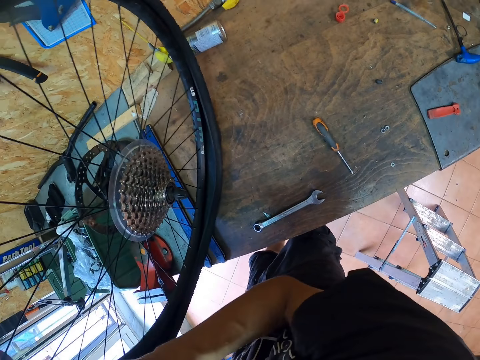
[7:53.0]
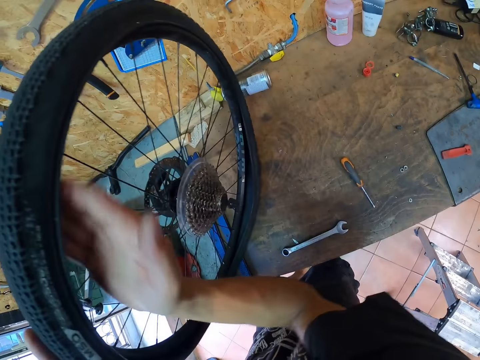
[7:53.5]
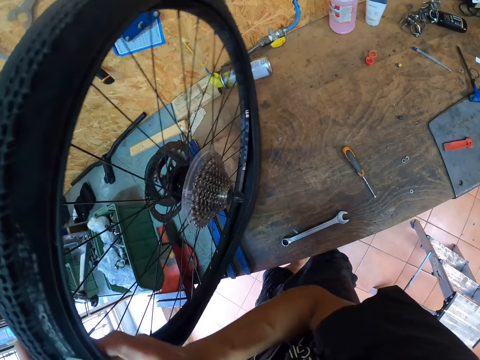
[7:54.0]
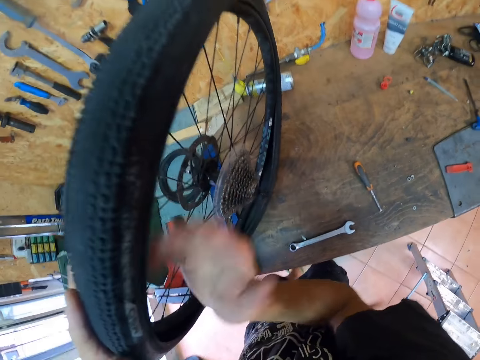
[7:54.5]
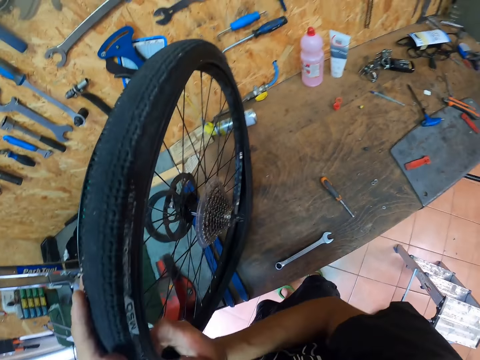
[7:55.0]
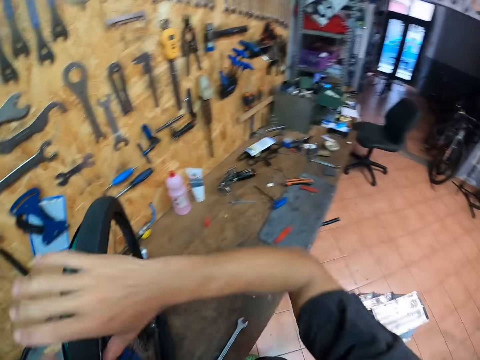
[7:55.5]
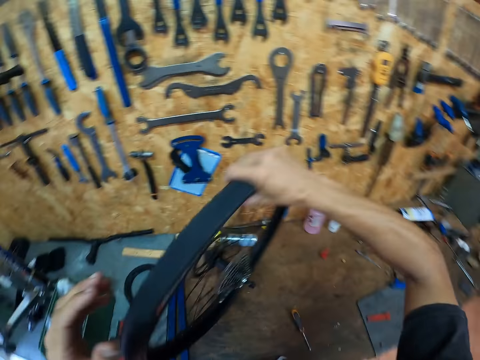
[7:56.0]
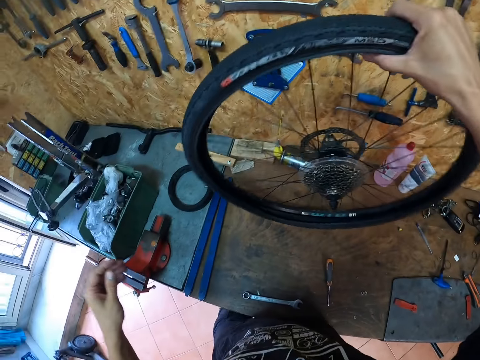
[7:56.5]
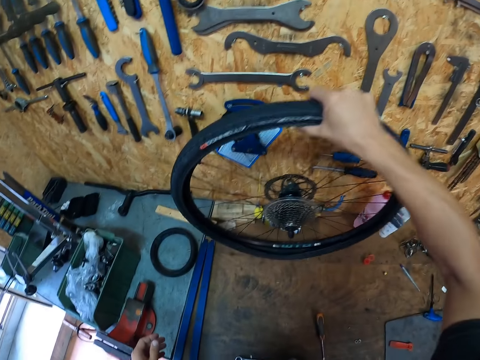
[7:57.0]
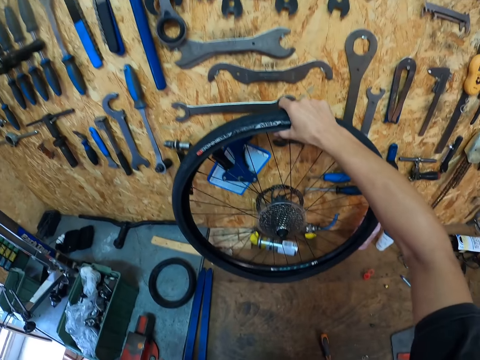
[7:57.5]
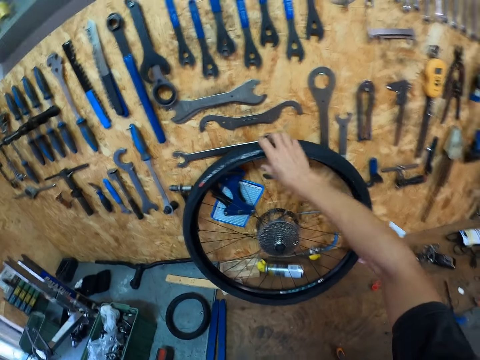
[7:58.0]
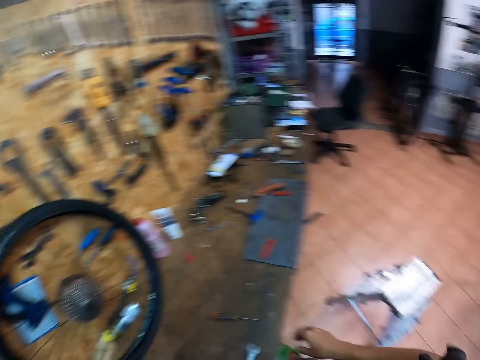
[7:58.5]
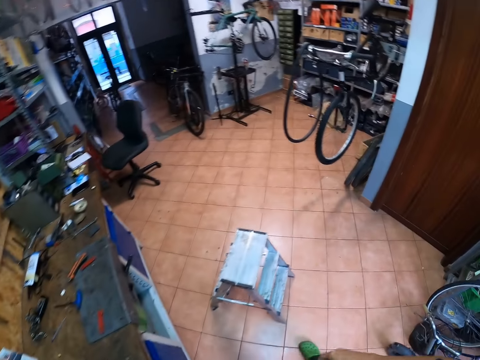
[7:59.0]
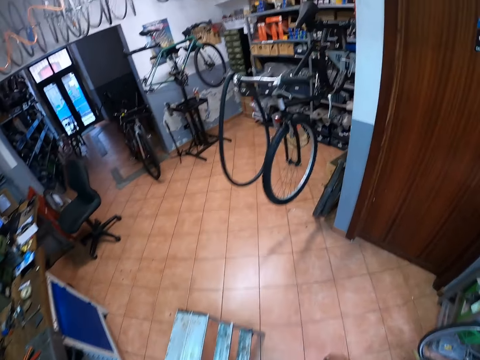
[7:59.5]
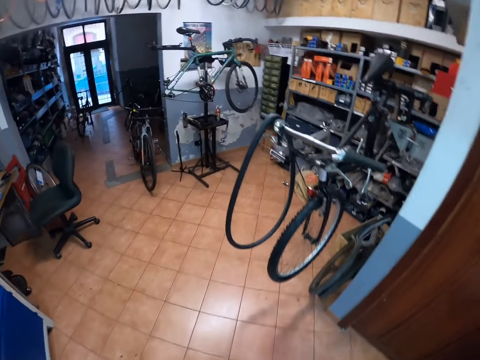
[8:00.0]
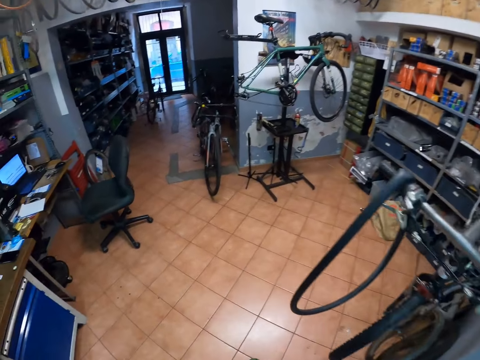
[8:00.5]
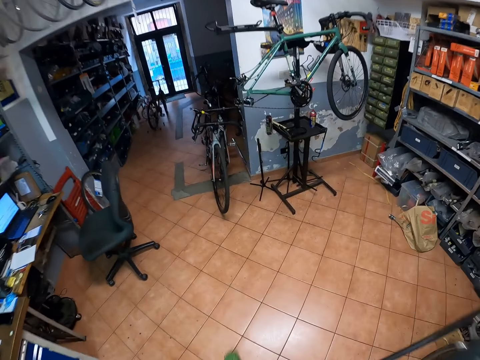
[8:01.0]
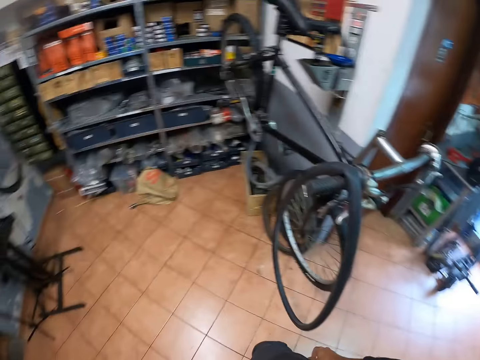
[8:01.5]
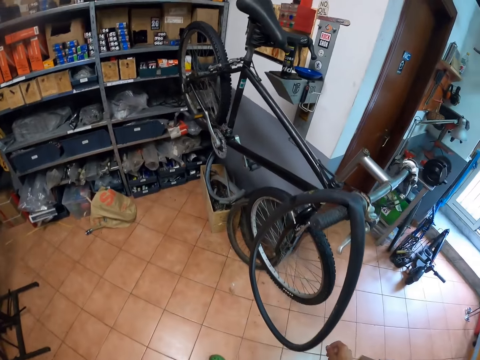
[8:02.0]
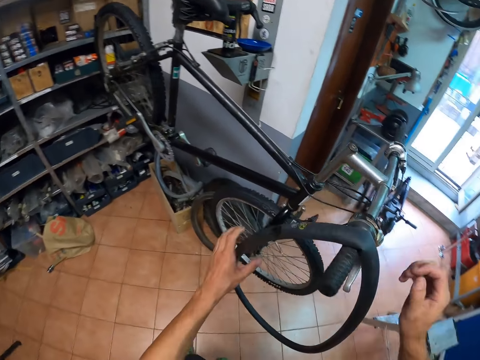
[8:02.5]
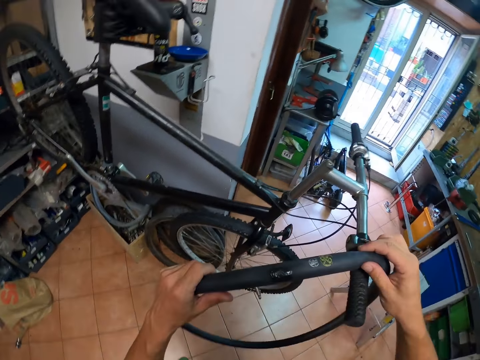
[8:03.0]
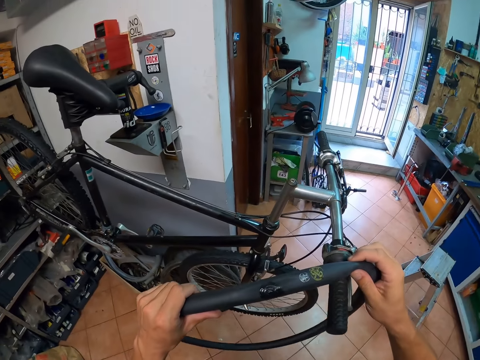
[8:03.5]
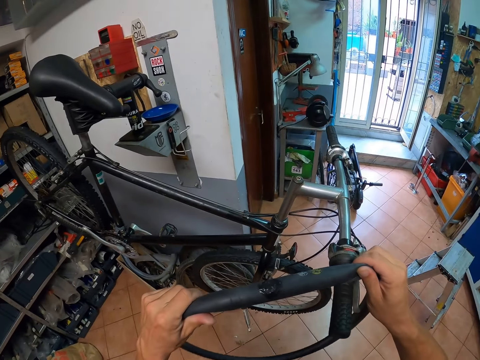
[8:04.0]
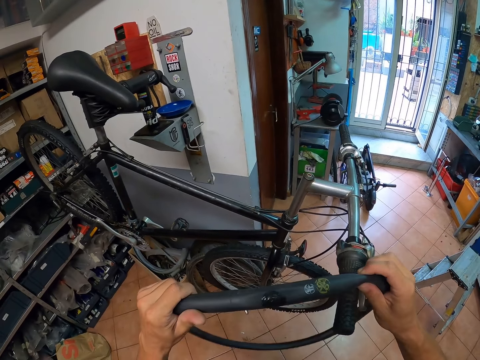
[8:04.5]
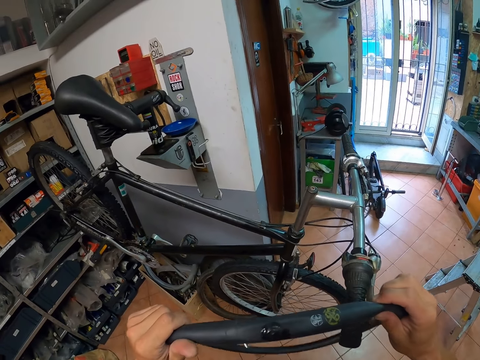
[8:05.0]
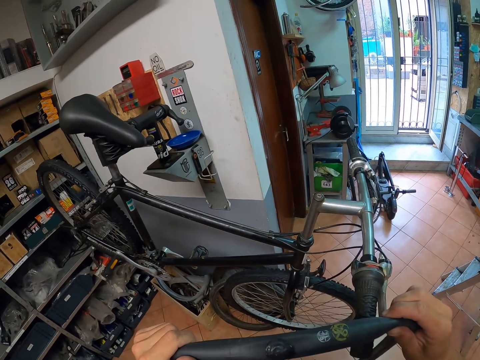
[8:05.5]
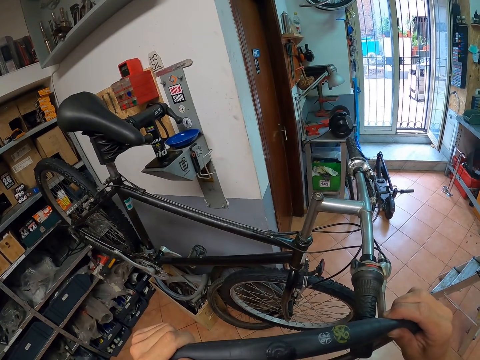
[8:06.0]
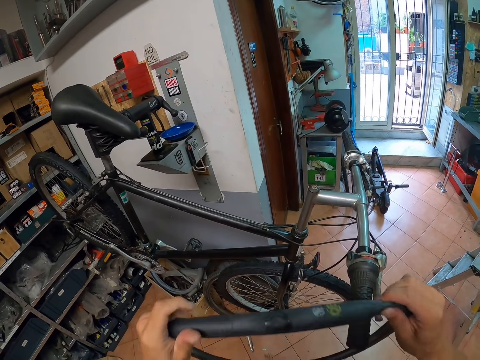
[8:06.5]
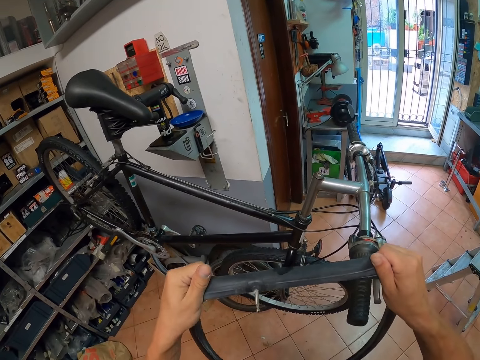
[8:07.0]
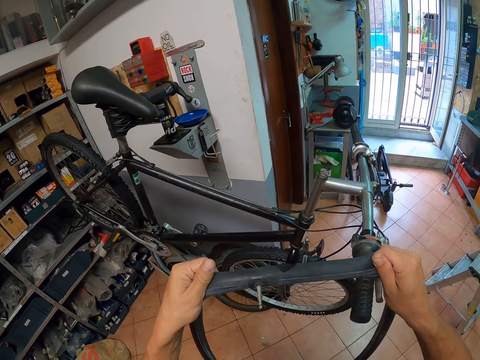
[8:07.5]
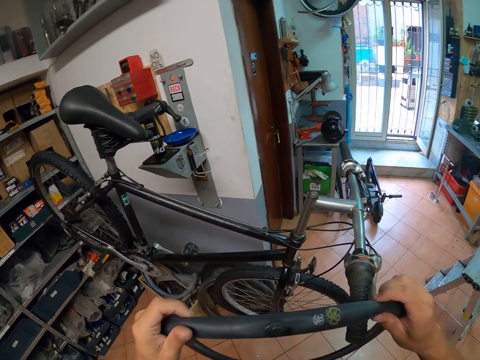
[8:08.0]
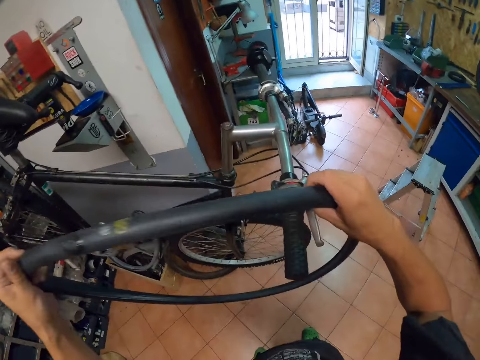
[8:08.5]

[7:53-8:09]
The camera wearer cleans the tire with his right hand. He passes the tire from his left hand to his right hand. He leans the tire on the wall with his right hand. He moves a wheel on a table. He walks around a garage. He grabs the inner tube or tire pipe from a bicycle handle with both hands. He presses the tire pipe with his hand.

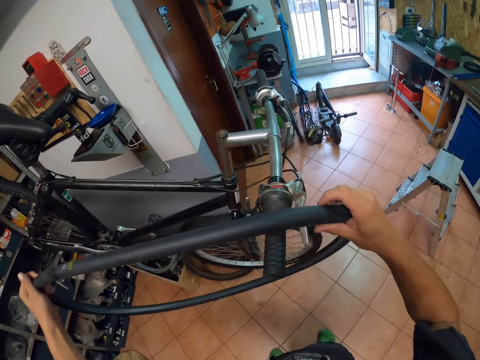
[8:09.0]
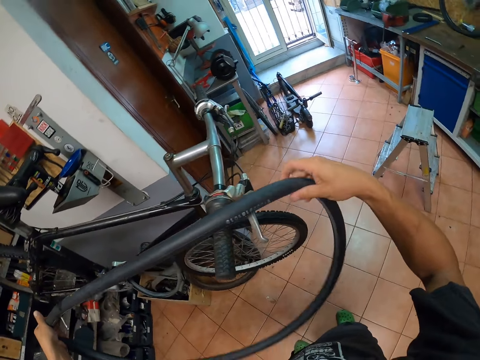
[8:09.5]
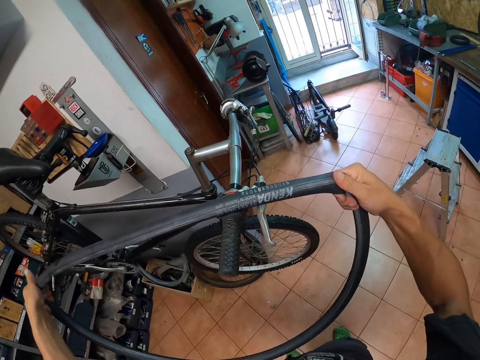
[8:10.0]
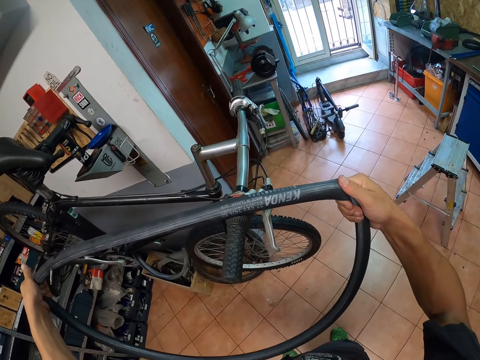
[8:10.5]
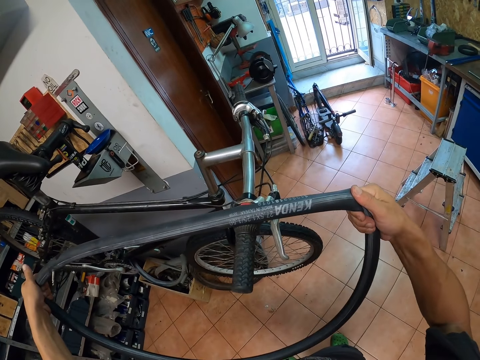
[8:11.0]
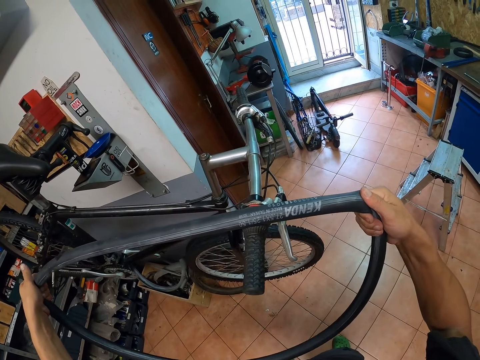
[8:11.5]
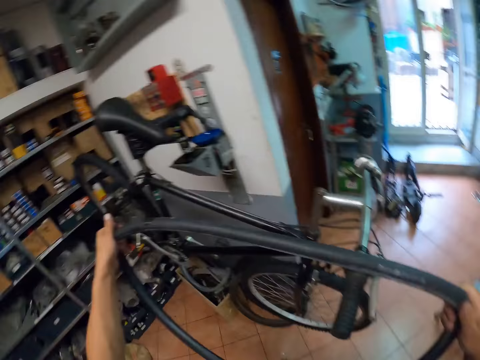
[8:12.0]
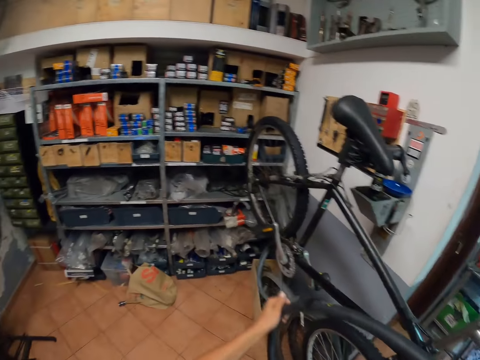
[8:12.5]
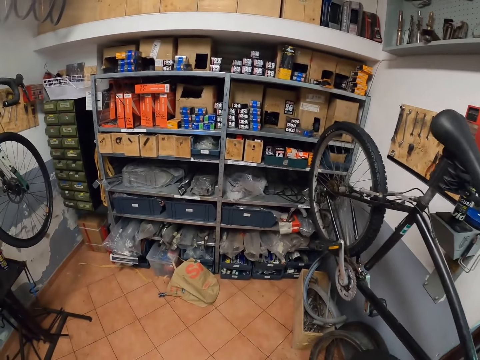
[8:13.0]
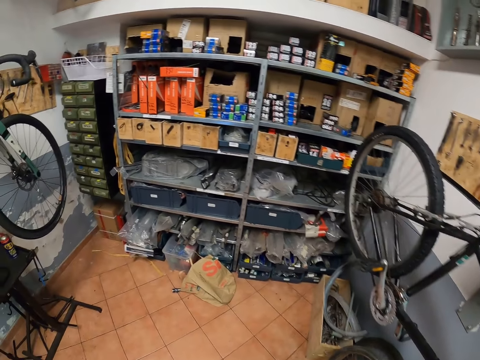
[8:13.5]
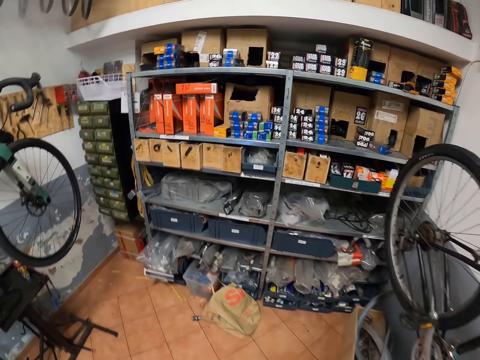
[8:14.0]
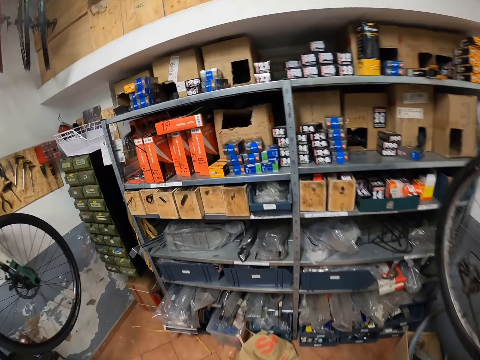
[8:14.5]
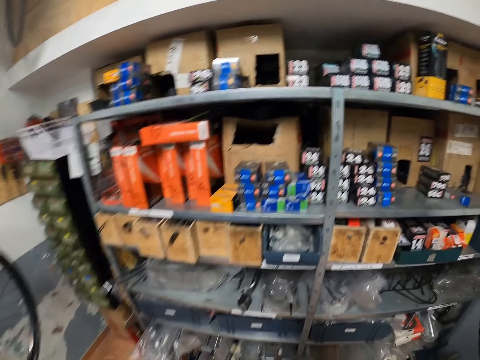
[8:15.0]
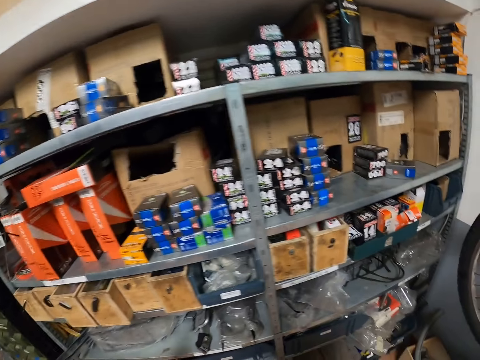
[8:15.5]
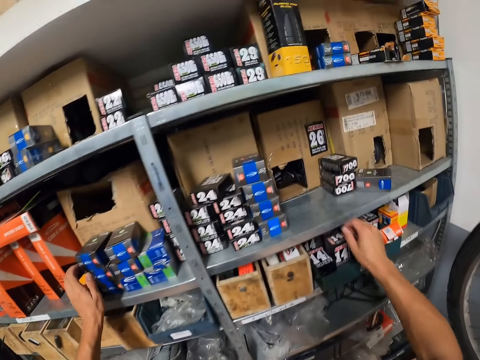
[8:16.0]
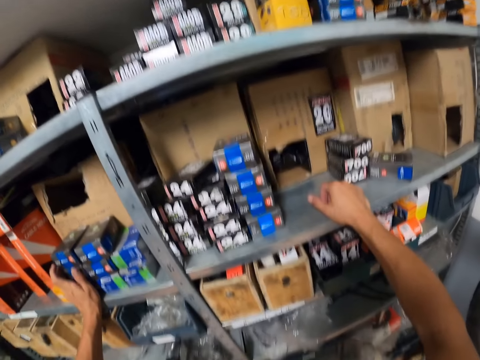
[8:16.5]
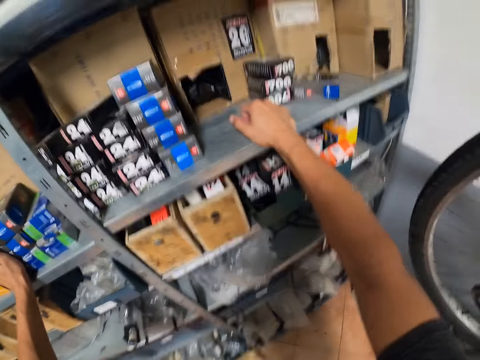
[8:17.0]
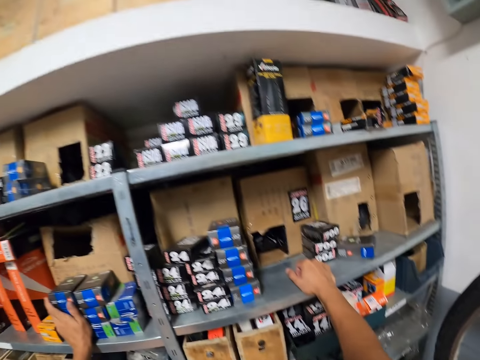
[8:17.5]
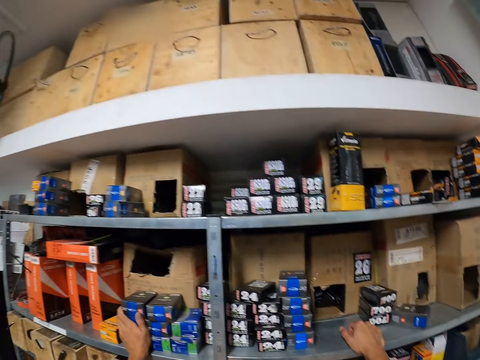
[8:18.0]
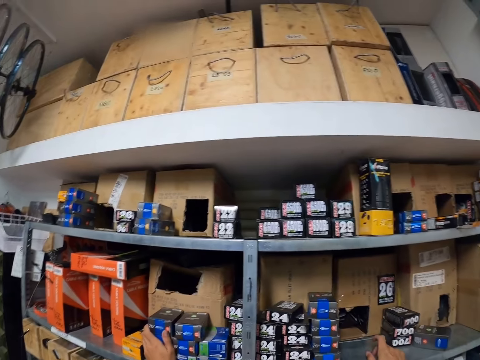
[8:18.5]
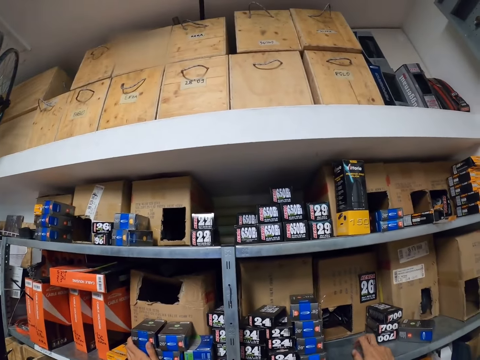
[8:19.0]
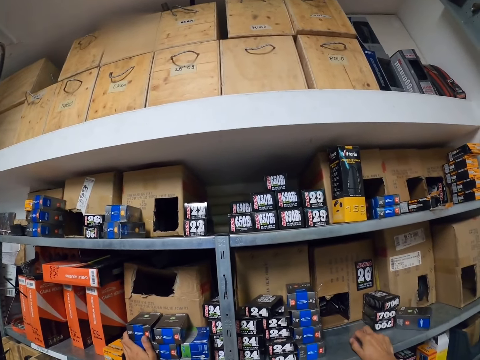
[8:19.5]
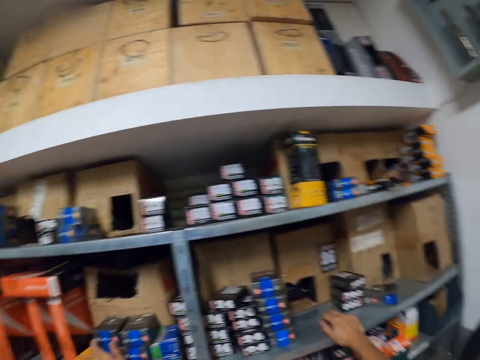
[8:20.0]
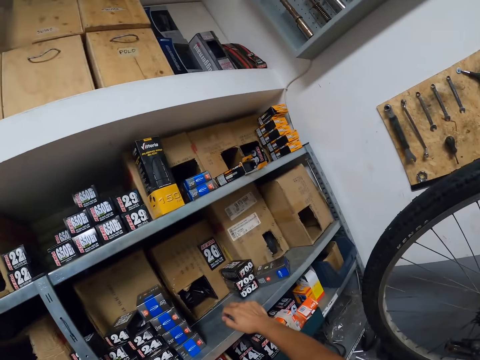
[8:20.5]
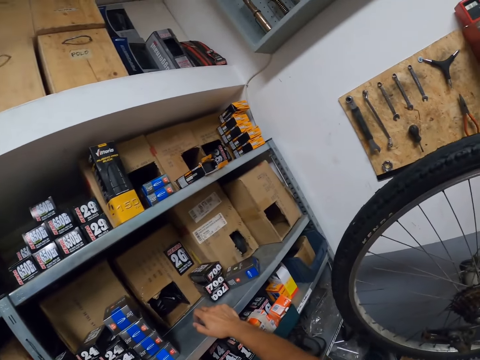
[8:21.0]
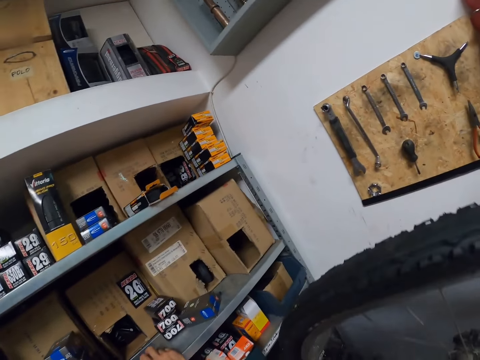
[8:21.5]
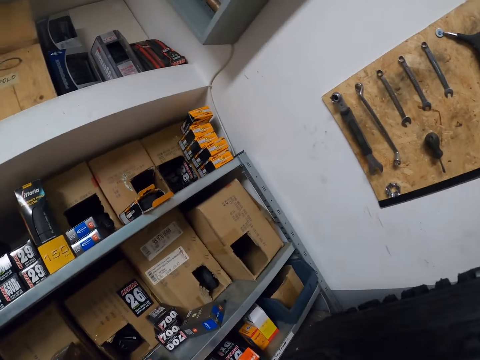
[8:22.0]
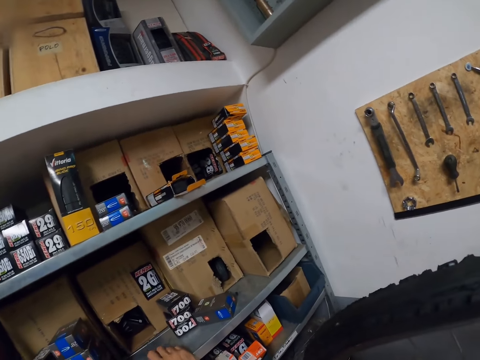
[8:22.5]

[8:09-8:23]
The camera wearer adjusts a tire pipe on a bicycle handle. He looks around a garage. He drops the inner tube. He walks around the garage. He puts his hands on a shelf. He looks around the shelf. He taps on the shelf with his right hand. He looks around the garage.
